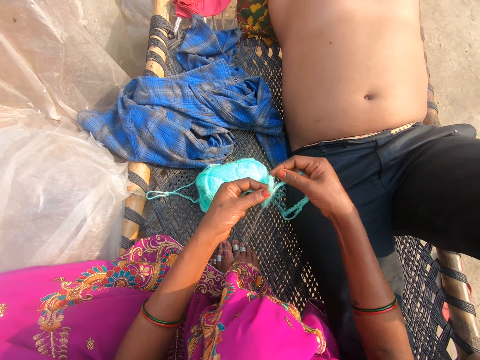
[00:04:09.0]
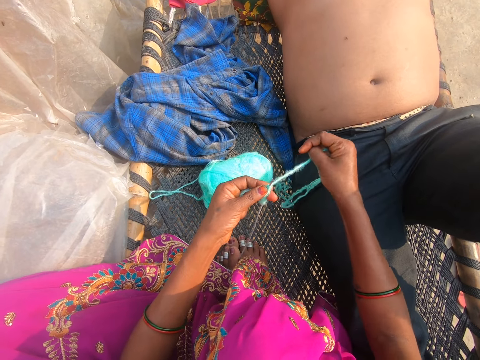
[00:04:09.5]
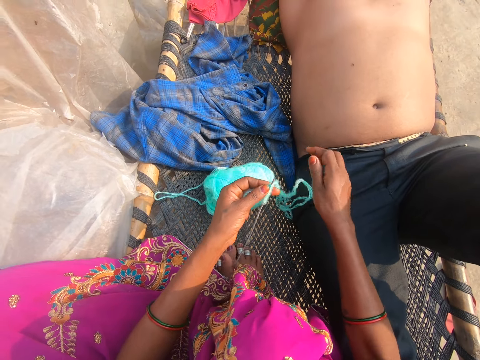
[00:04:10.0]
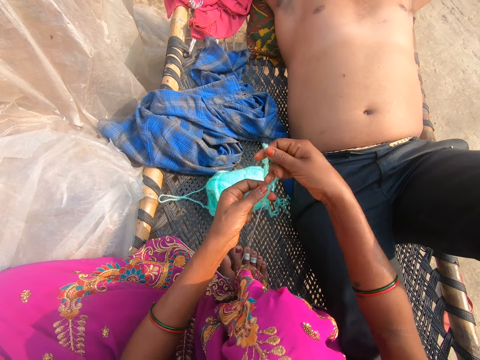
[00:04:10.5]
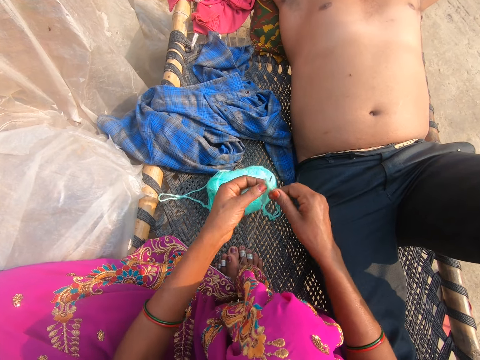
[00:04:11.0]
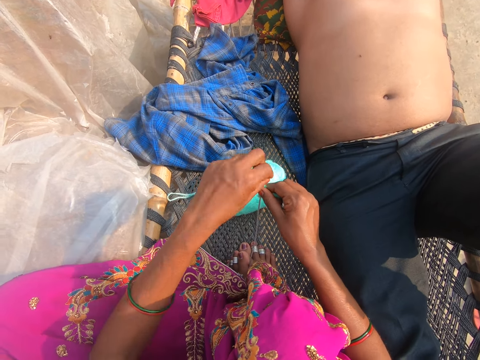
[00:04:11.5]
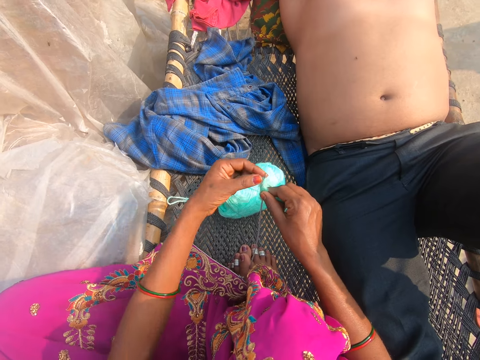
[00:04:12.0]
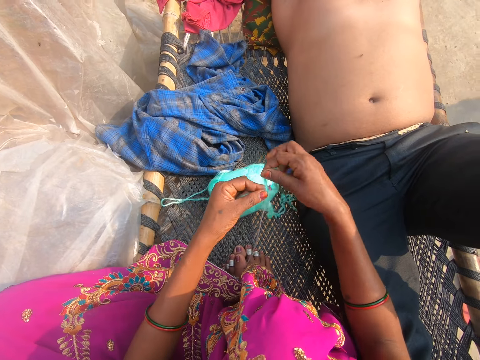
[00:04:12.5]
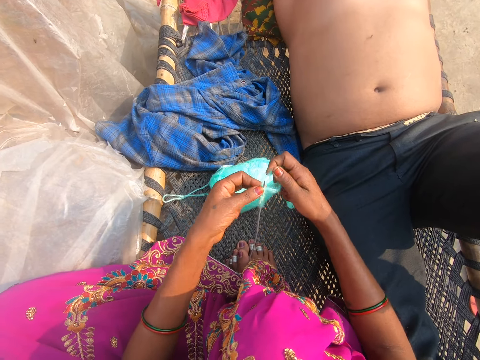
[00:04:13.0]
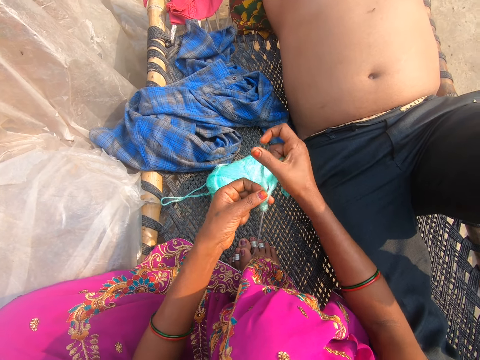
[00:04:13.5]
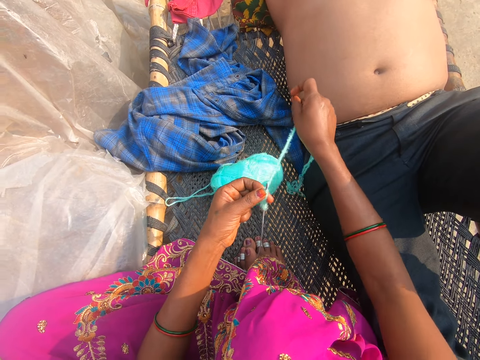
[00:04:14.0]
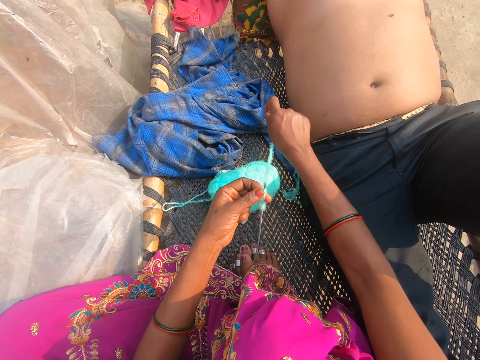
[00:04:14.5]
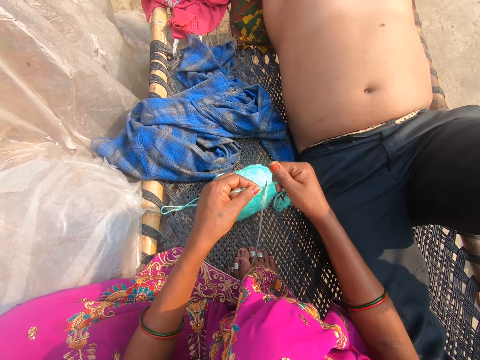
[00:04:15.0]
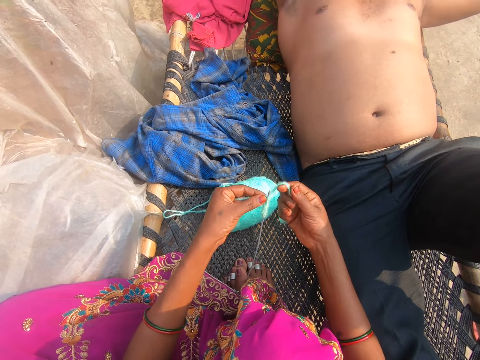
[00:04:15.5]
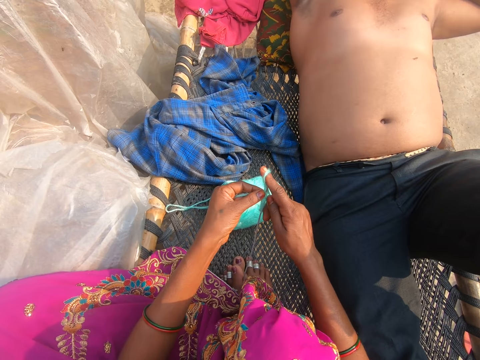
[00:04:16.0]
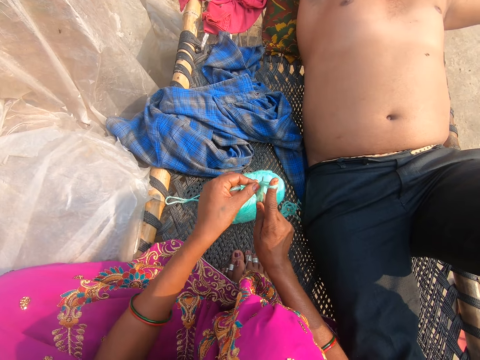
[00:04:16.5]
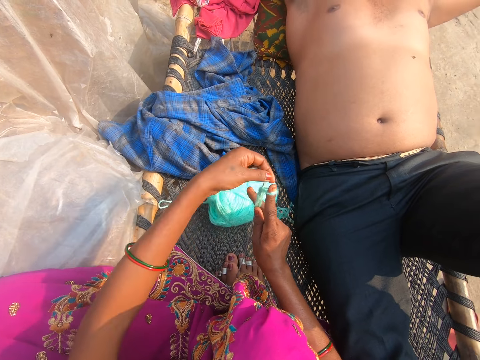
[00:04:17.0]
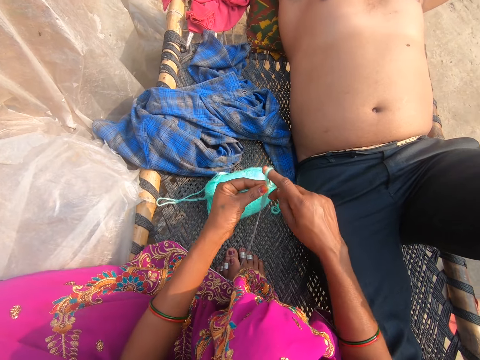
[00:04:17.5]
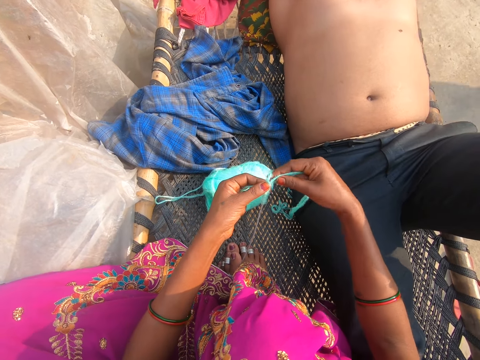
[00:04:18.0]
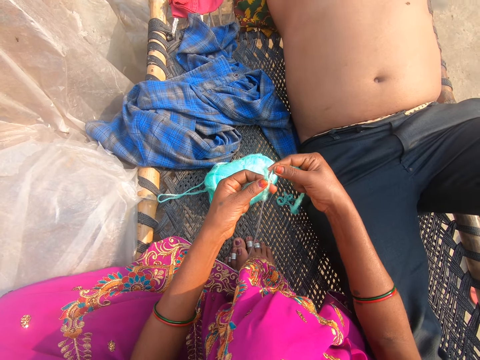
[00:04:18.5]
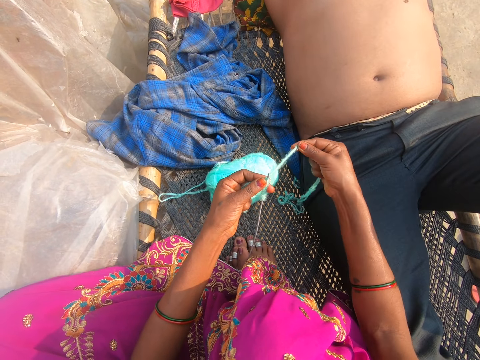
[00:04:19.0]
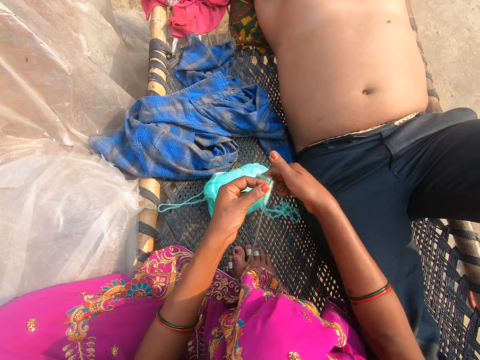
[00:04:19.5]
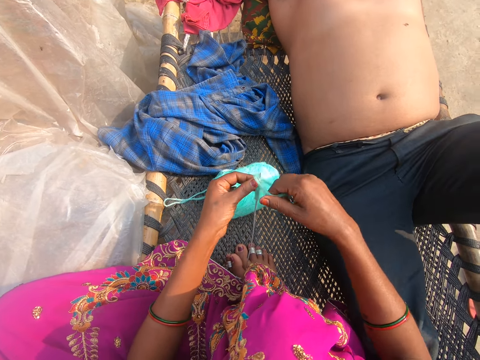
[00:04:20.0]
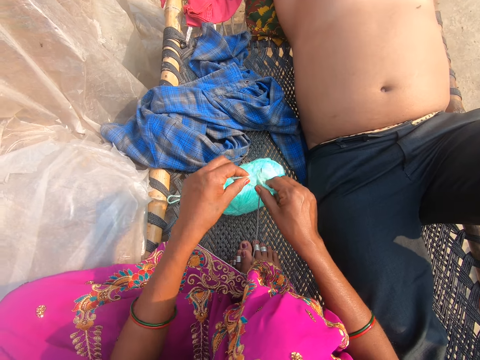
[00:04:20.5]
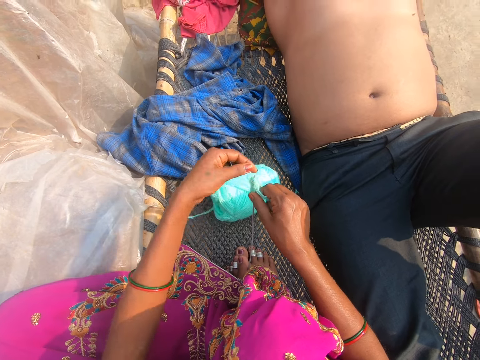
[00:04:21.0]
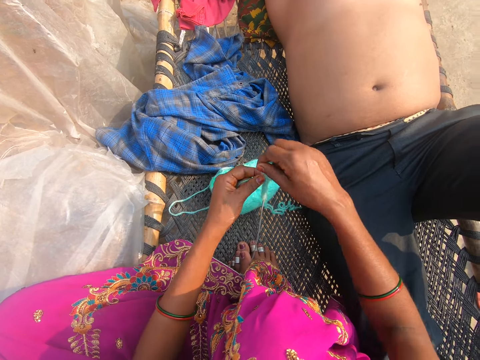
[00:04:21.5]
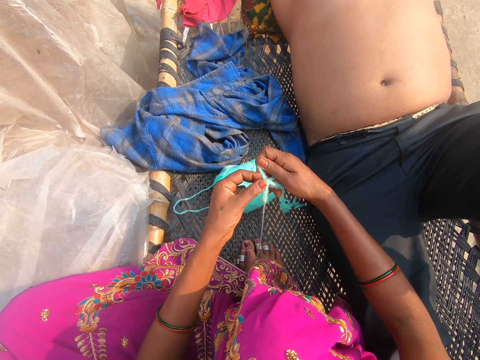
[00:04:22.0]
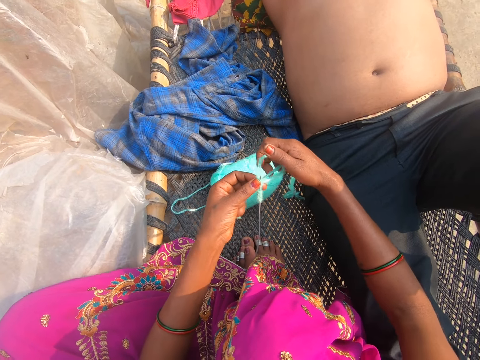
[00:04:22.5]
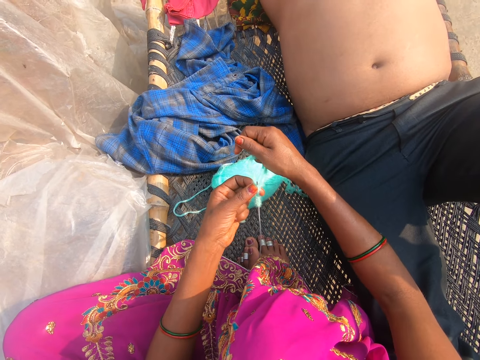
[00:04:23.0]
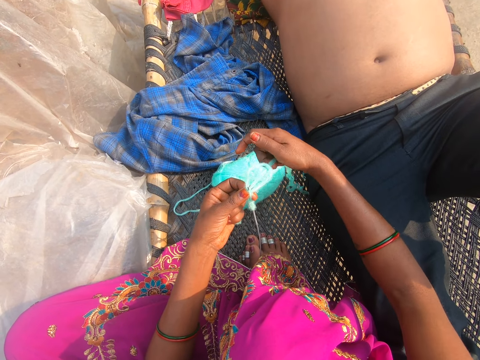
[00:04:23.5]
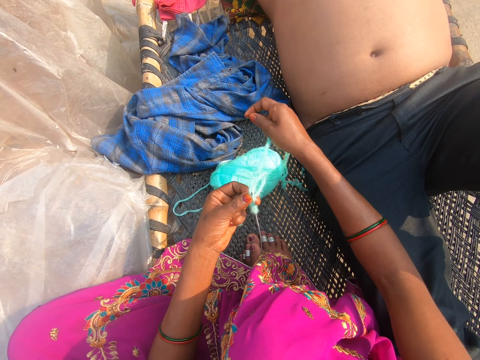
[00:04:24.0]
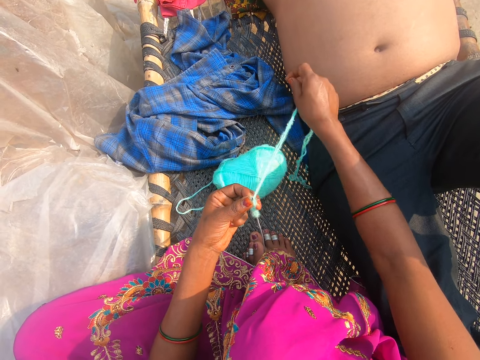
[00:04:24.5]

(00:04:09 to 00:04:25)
The camera wearer pulls the thread. They put the thread around the crochet. They pull the thread. They put the thread around the crochet. They pull the thread. They put the thread around the crochet. They pull the thread.

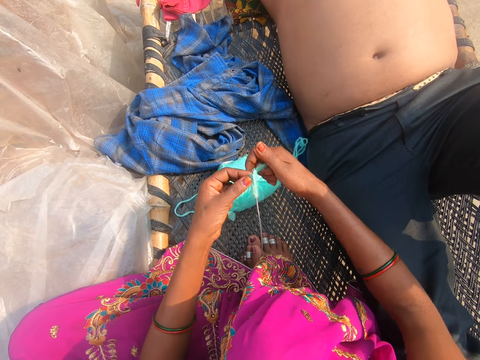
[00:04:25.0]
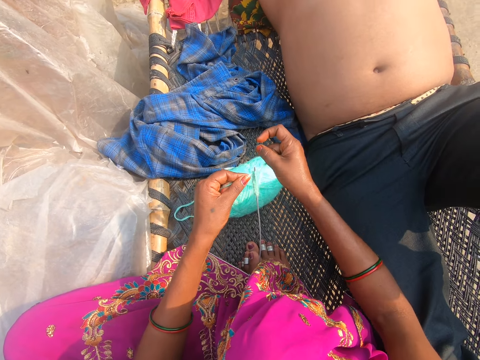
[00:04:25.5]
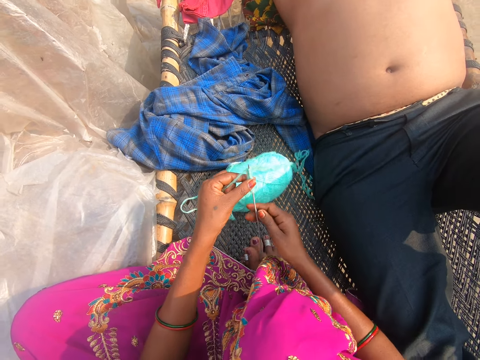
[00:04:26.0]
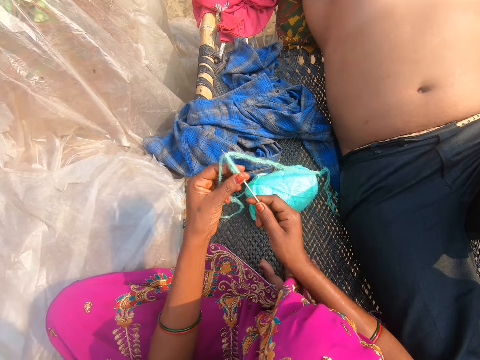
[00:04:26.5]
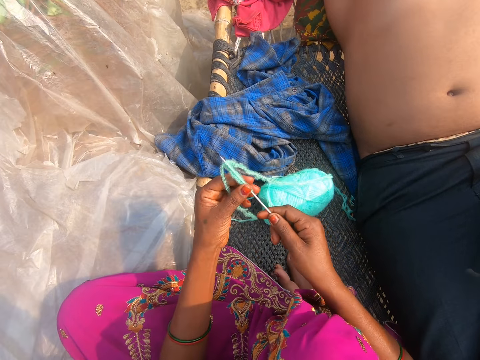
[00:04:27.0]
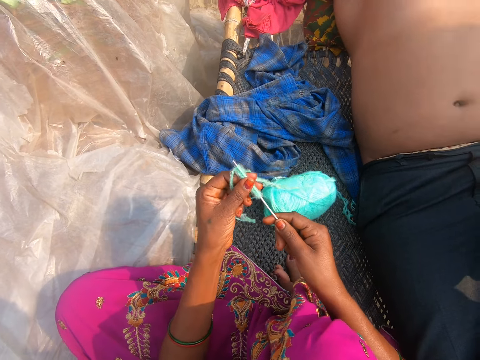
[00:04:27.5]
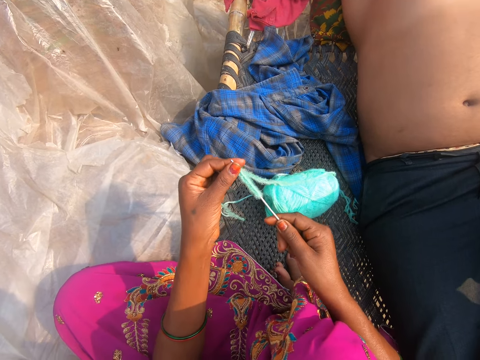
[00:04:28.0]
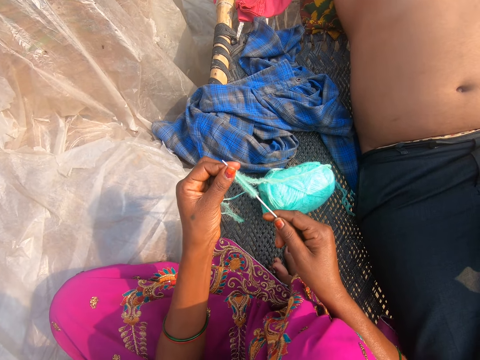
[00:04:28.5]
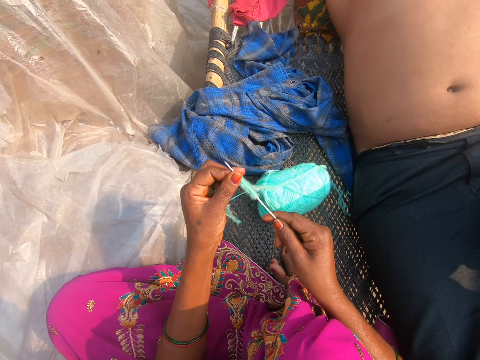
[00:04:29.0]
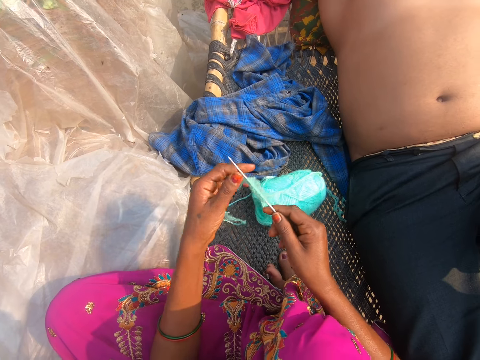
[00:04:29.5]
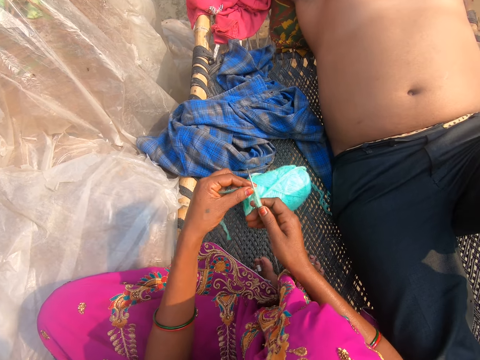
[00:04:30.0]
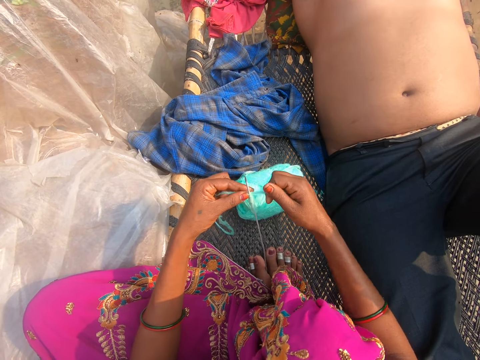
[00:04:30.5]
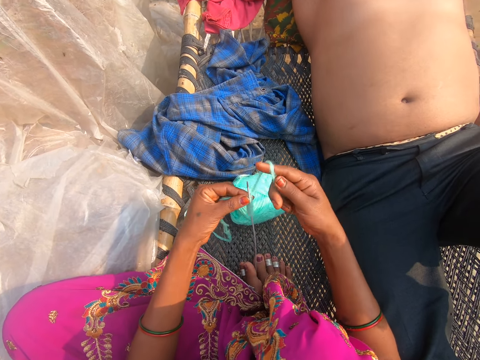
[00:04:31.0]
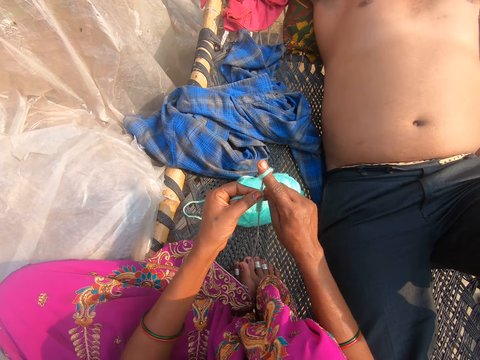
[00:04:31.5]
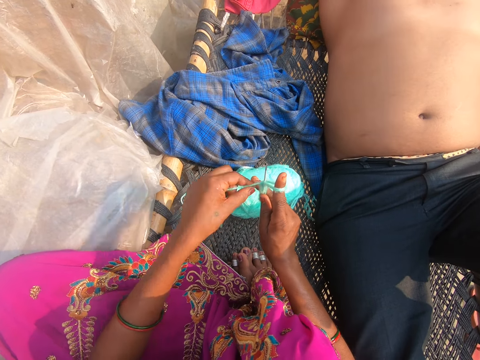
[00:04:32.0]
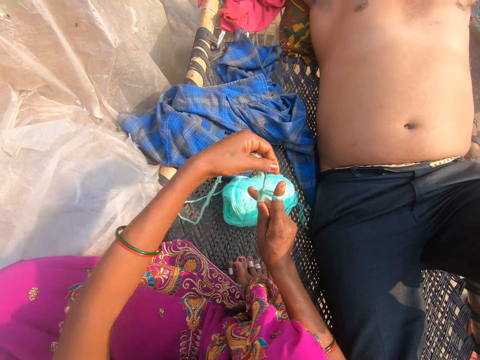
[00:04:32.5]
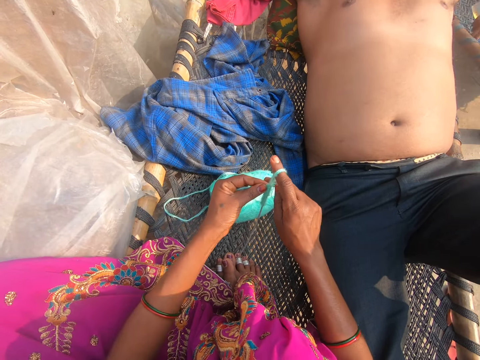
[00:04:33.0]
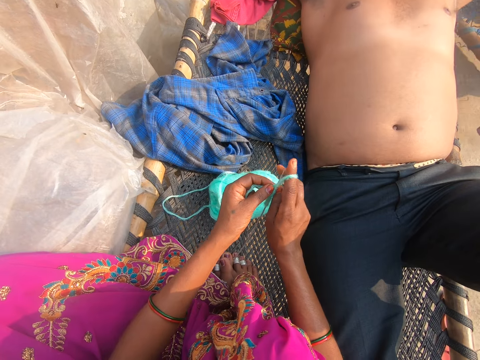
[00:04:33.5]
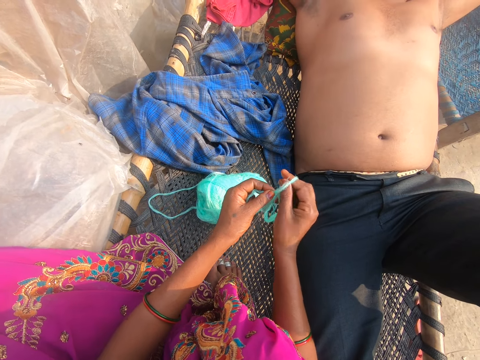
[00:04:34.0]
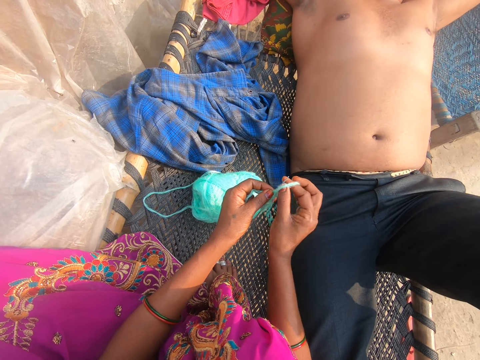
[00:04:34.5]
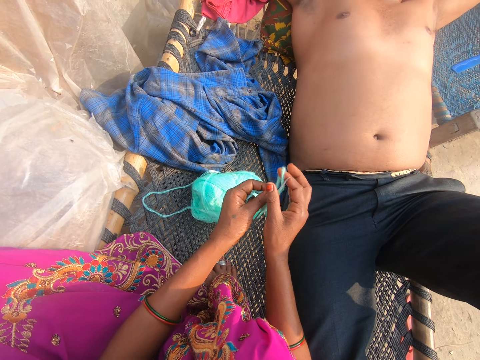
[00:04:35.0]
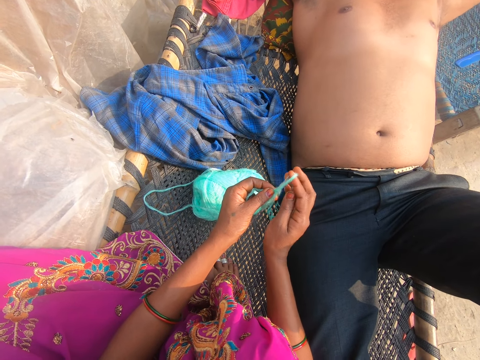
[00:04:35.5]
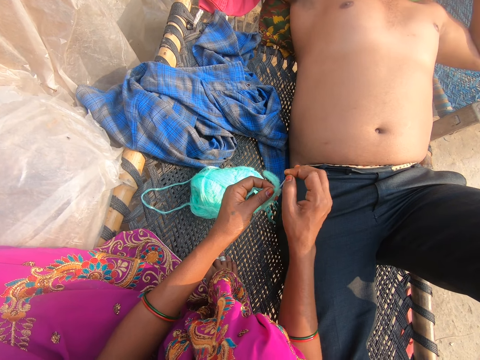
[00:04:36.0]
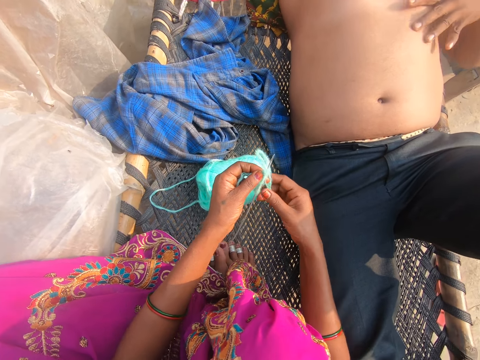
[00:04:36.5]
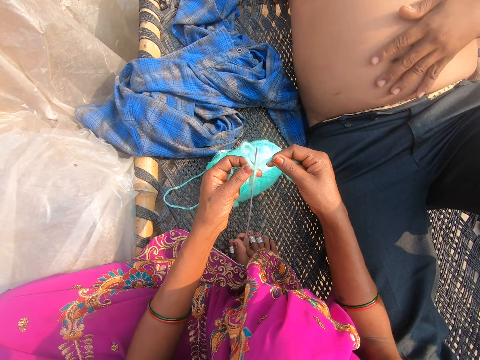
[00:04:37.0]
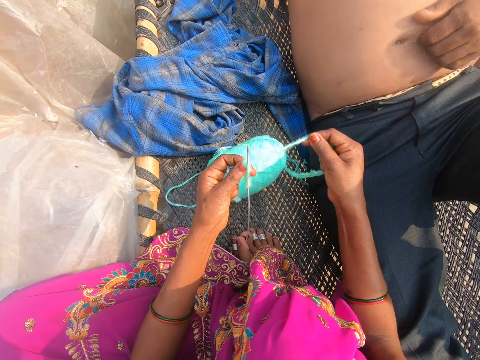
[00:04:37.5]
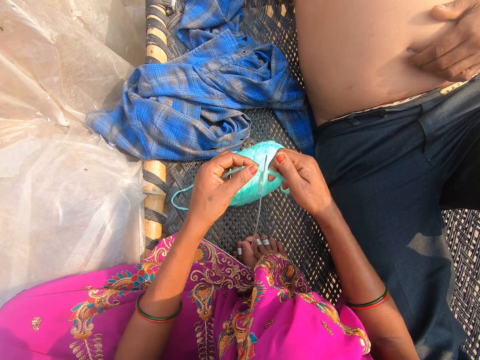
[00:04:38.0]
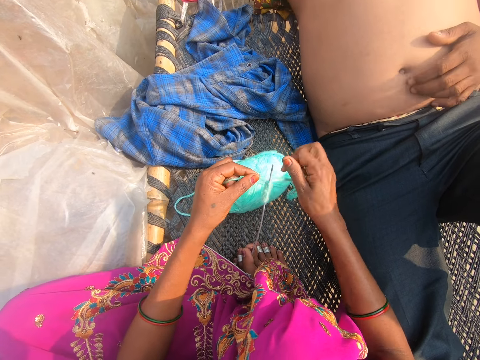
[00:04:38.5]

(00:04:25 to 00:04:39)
The camera wearer lifts up the crochet. They check on the crochet and thread. They put the crochet in between the feet. They put the thread around the crochet. They pull the thread.
